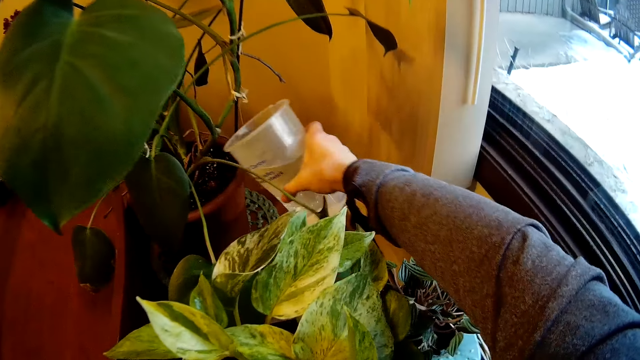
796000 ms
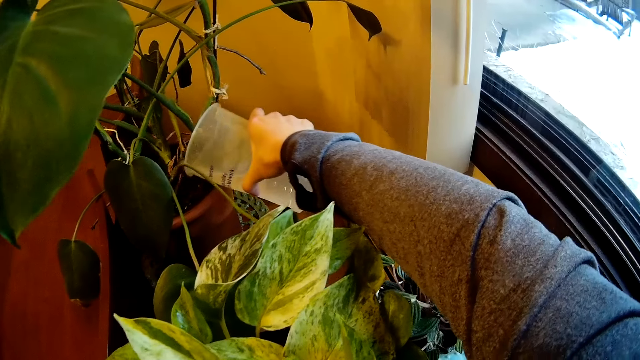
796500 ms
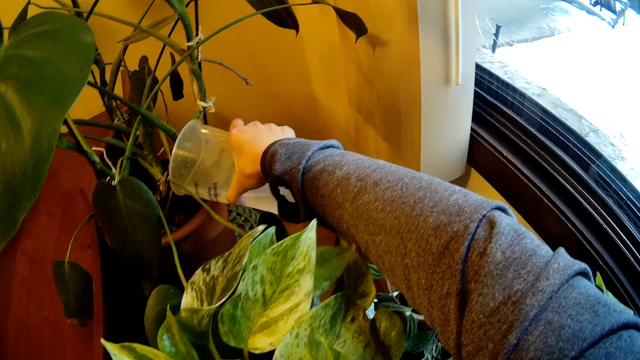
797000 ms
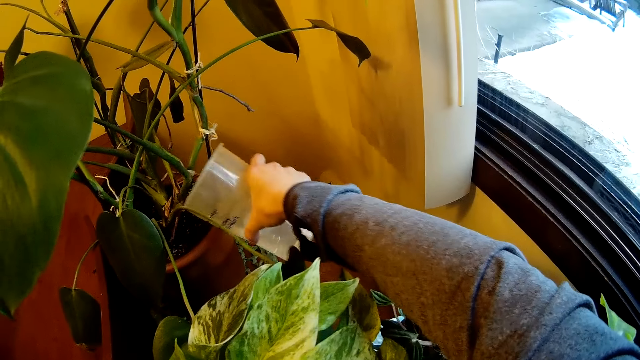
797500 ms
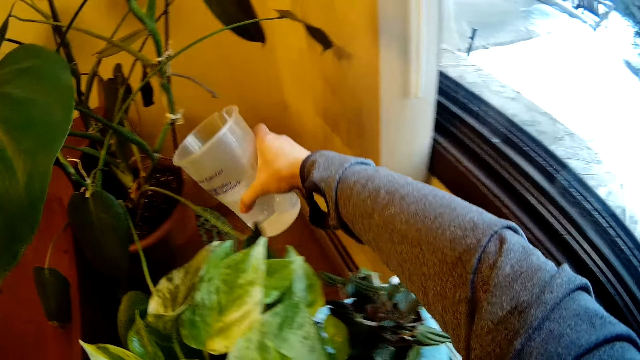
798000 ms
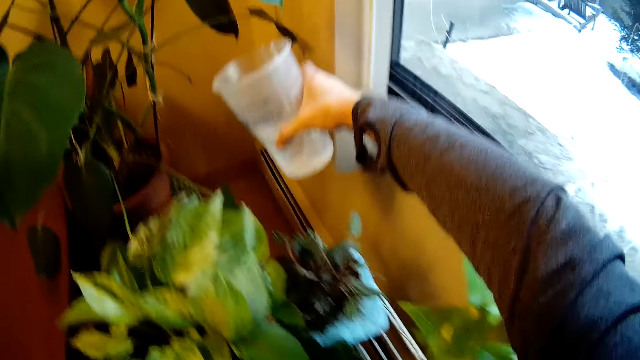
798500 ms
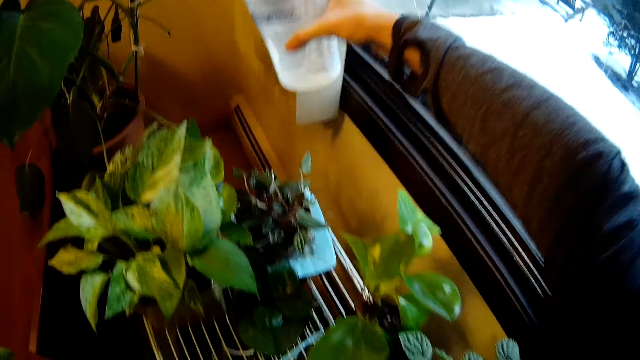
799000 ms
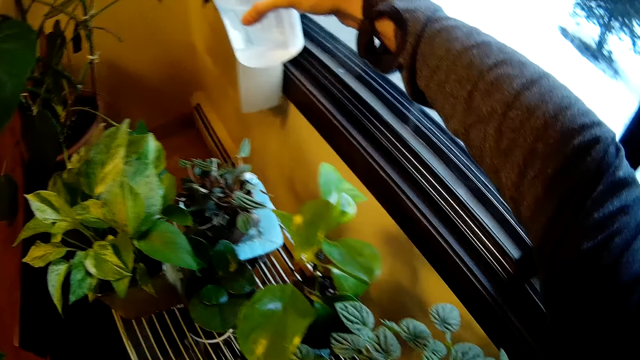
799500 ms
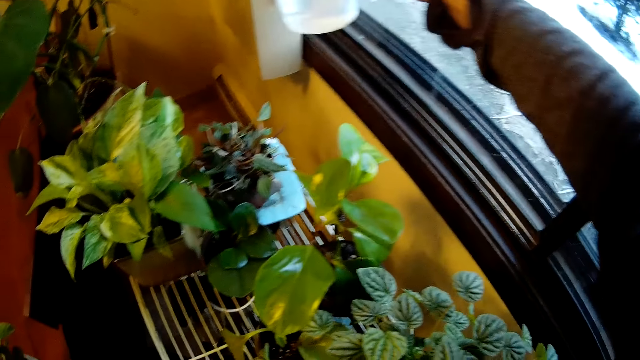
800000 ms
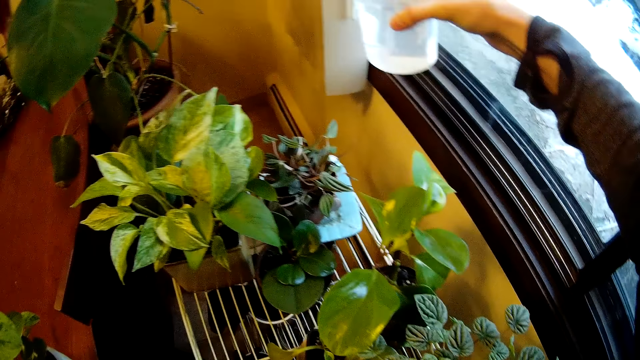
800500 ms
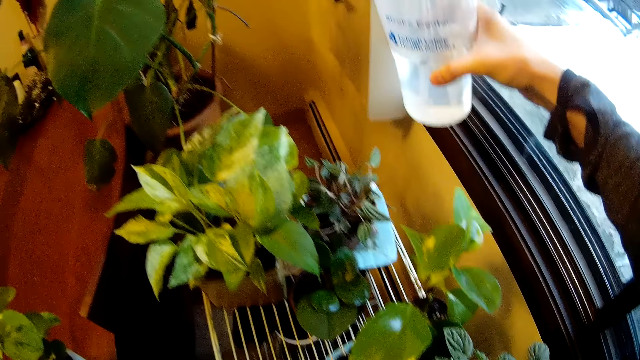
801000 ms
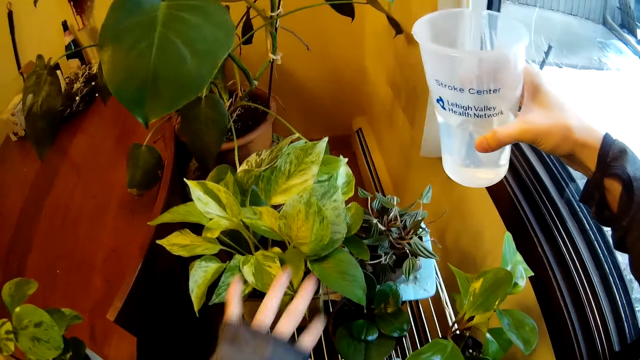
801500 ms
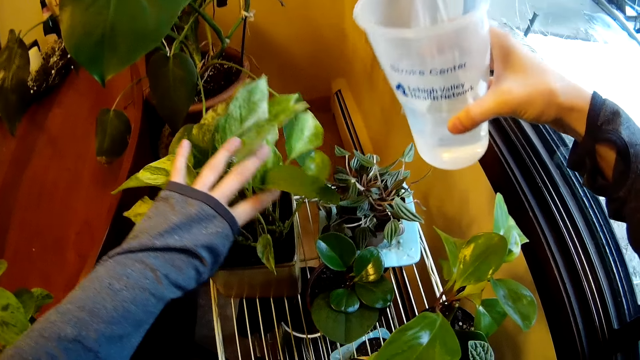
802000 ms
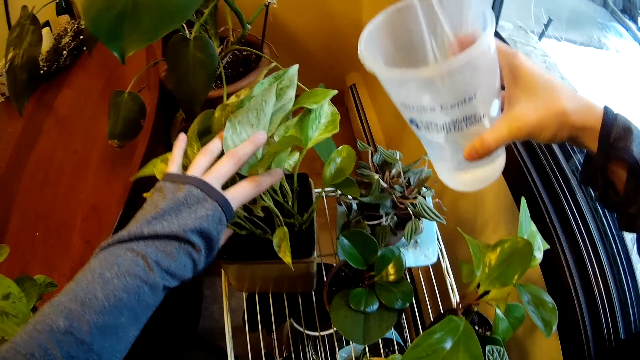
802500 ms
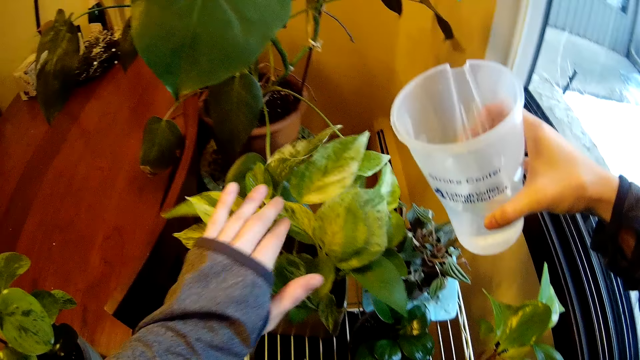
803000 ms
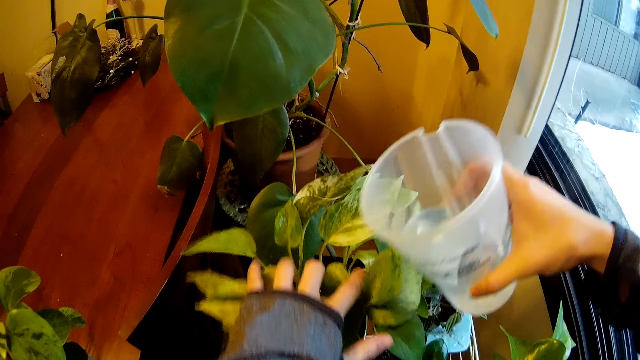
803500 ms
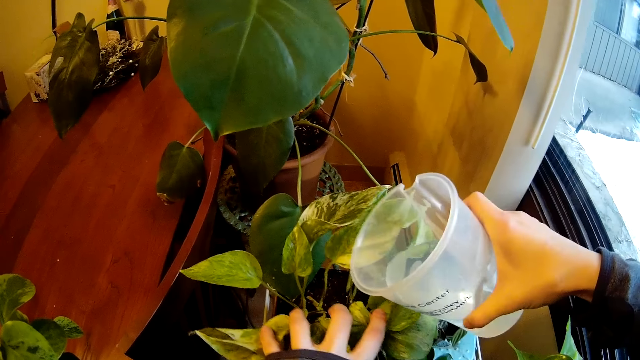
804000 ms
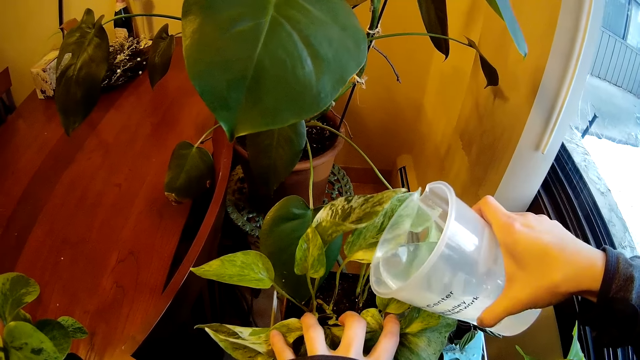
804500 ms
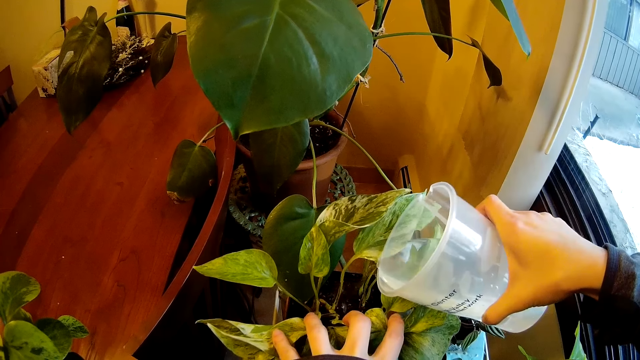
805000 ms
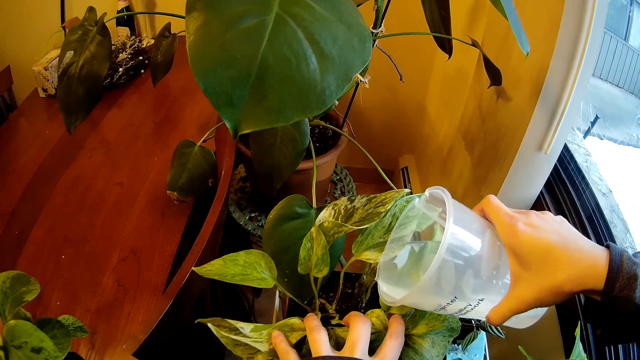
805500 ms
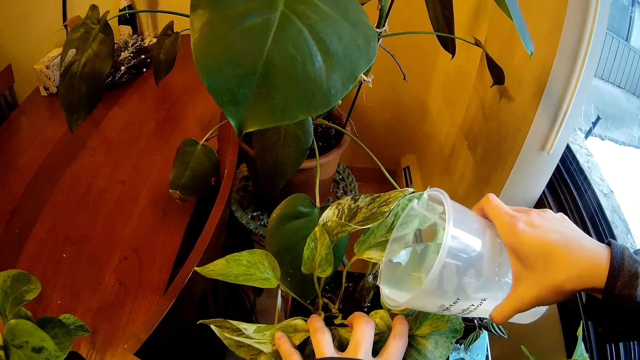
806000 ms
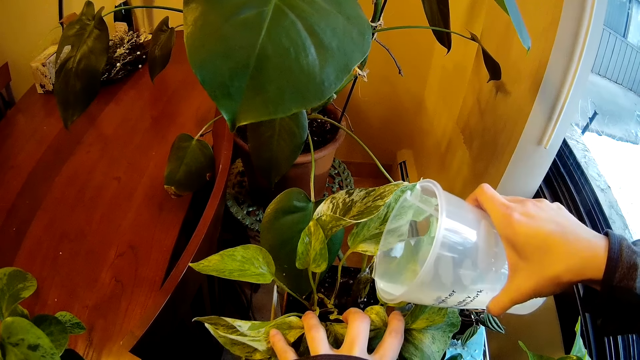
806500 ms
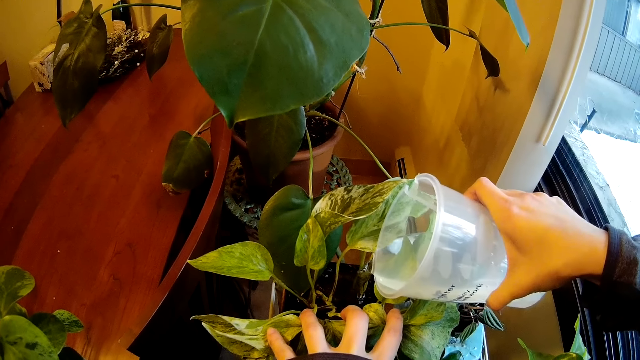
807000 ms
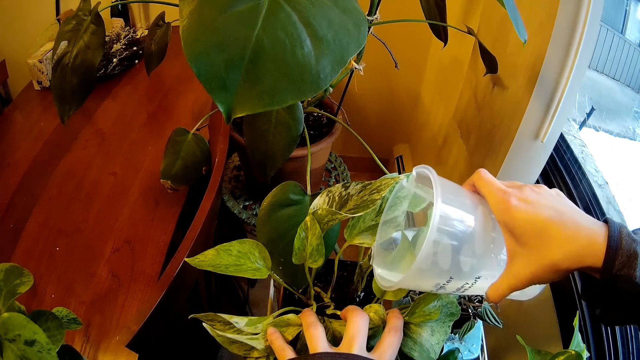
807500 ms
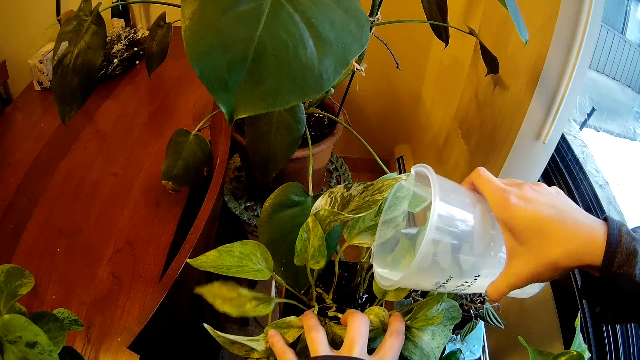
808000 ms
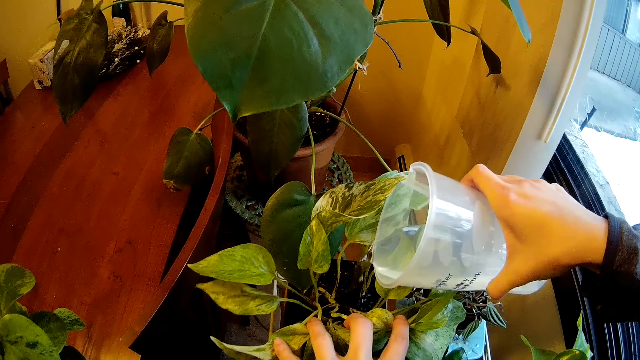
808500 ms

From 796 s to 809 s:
The camera wearer pours water from the cup in her right hand into the flower pot in the kitchen. She touches a plant in a flower pot on the rack in the kitchen with her left hand. She pours water from the cup in her right hand into the flower pot on the rack in the kitchen.

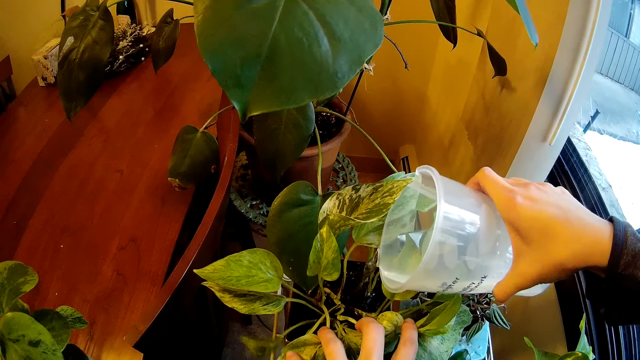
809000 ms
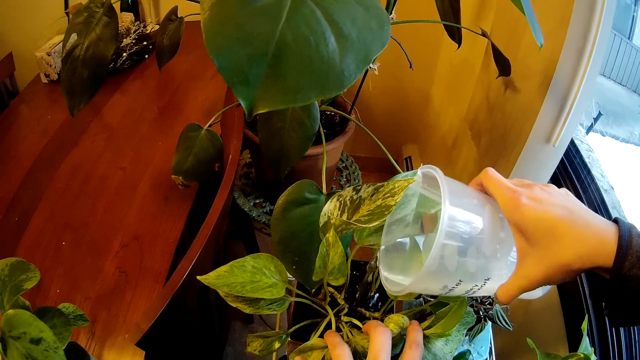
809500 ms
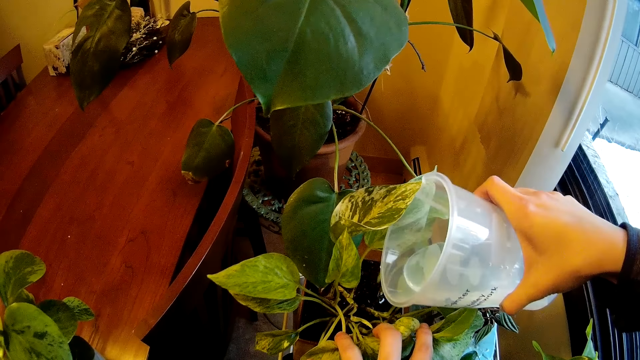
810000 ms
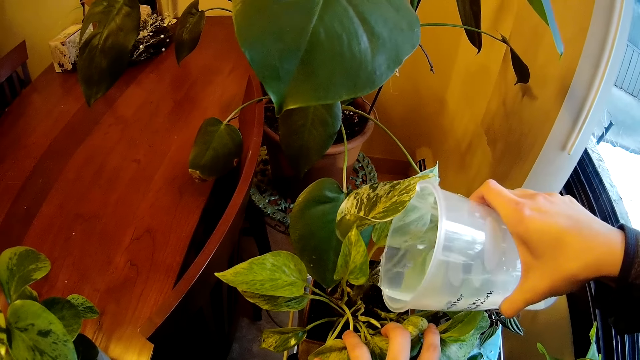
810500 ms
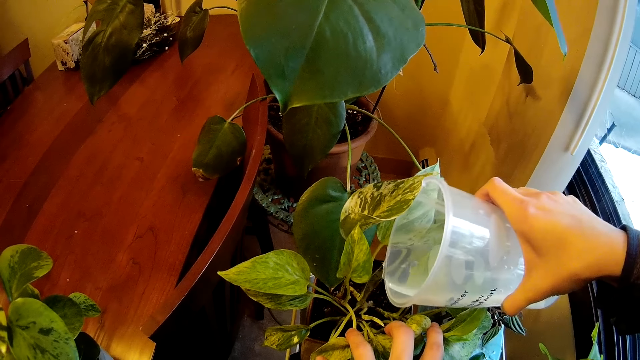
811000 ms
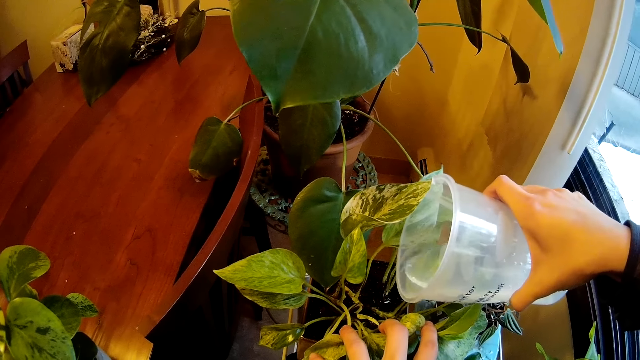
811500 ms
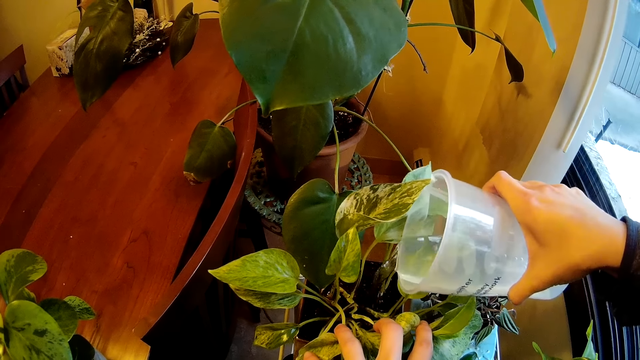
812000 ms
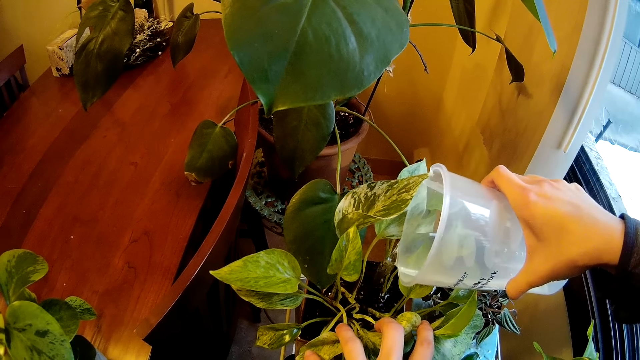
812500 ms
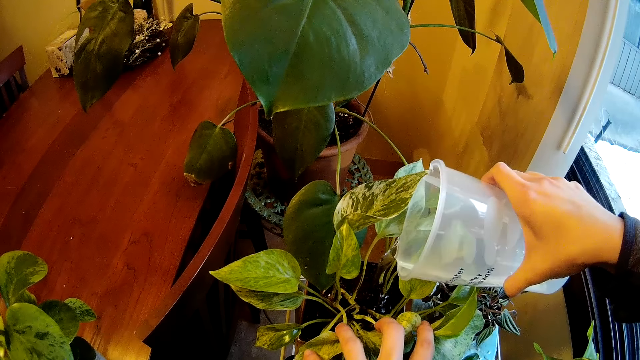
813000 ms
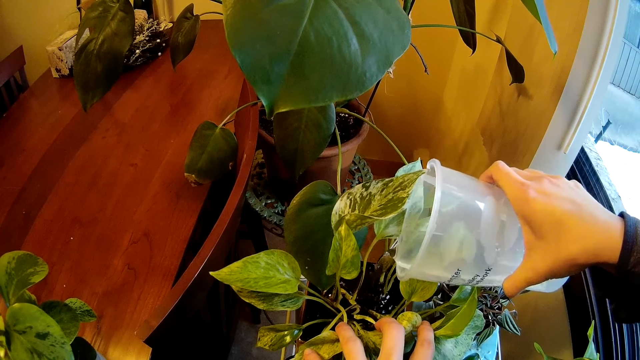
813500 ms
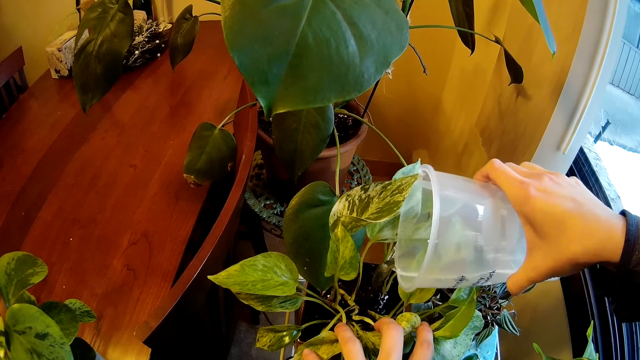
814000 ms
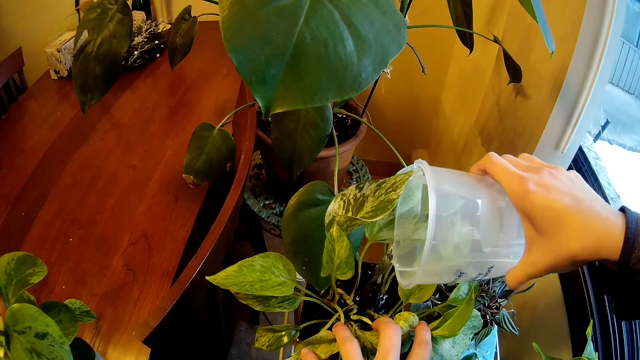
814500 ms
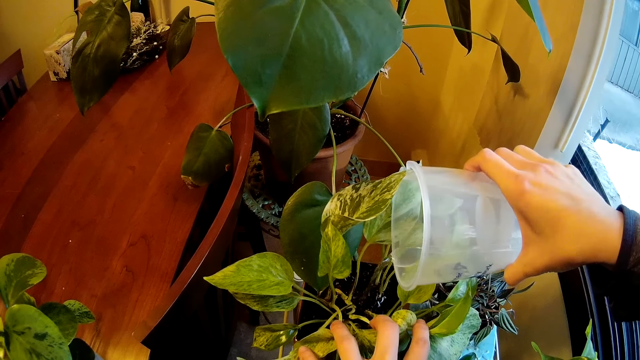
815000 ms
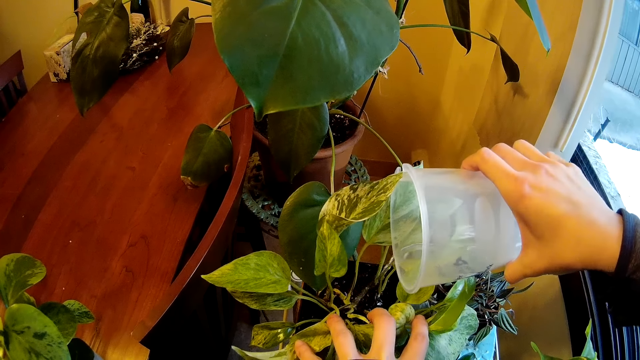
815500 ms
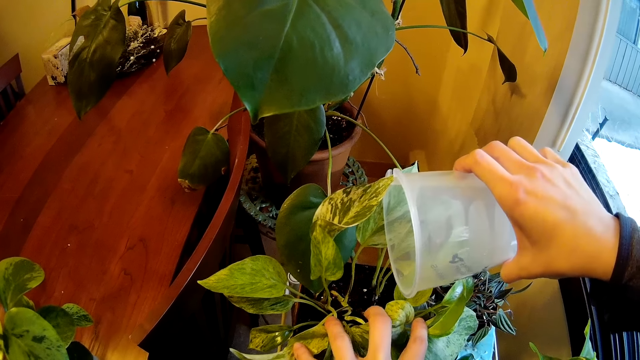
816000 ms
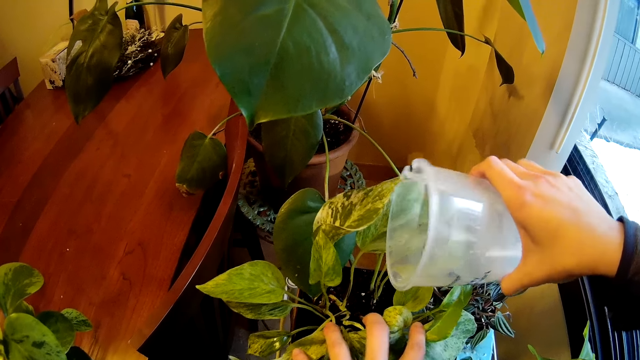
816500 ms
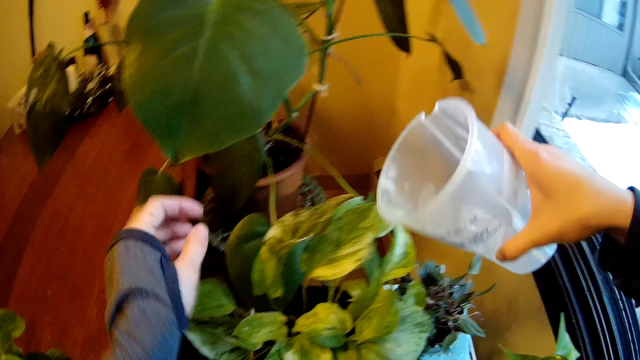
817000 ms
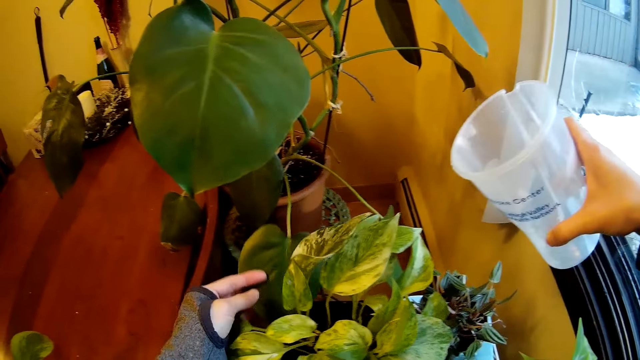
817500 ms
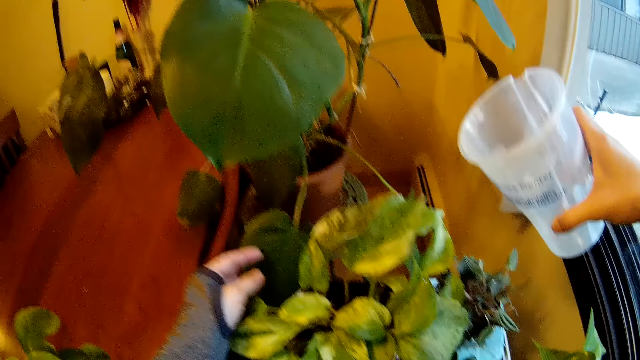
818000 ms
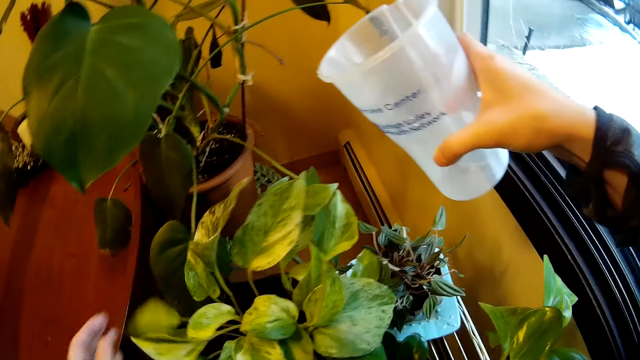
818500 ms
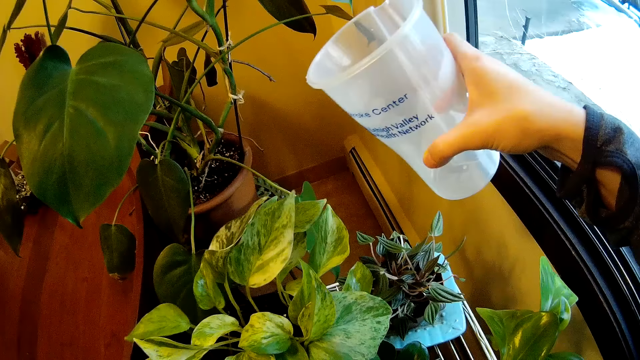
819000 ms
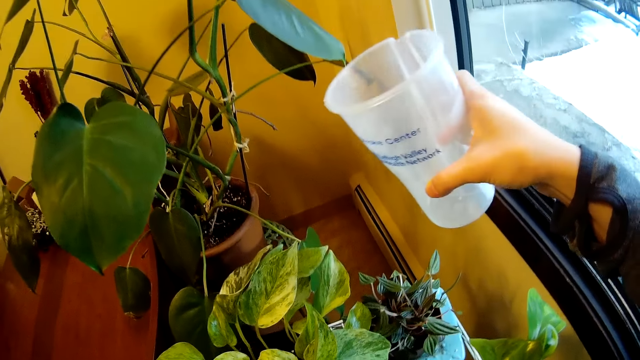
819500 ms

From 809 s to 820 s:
The camera wearer touches a plant in the flower pot in the kitchen with her left hand.
